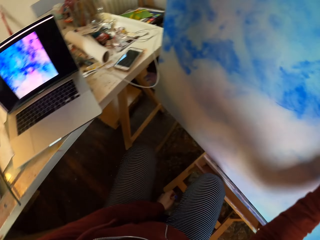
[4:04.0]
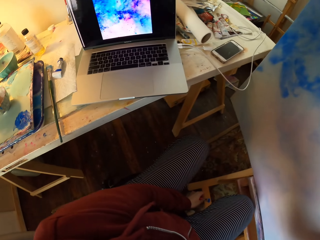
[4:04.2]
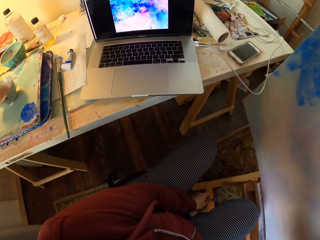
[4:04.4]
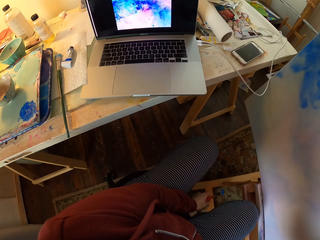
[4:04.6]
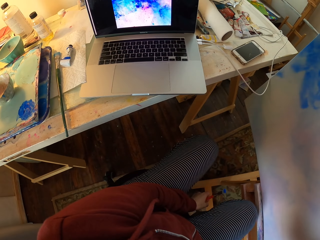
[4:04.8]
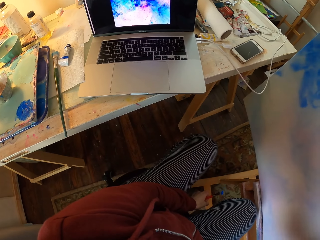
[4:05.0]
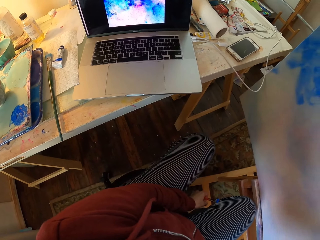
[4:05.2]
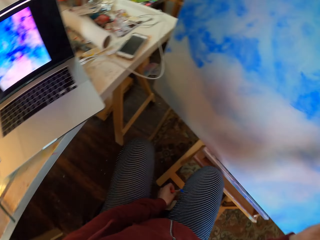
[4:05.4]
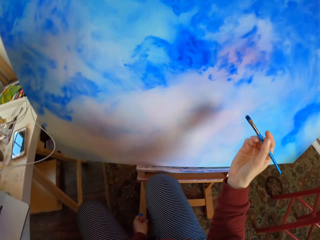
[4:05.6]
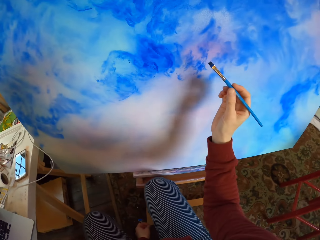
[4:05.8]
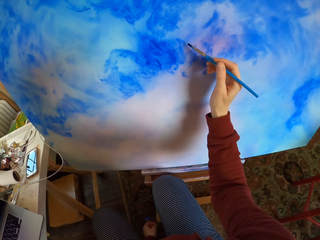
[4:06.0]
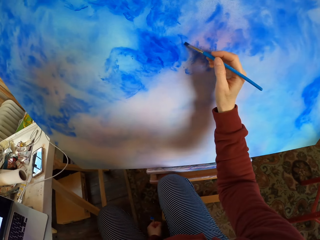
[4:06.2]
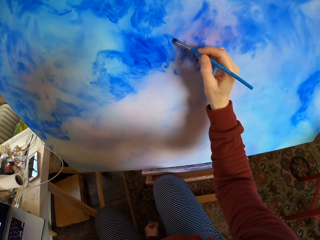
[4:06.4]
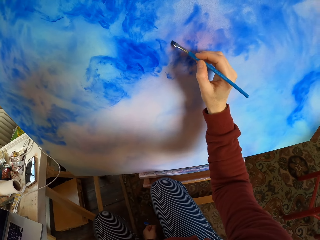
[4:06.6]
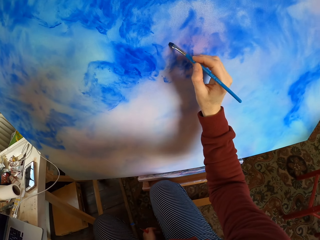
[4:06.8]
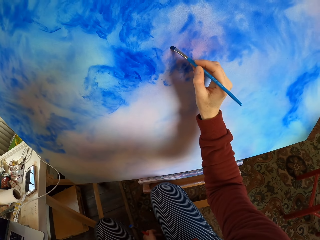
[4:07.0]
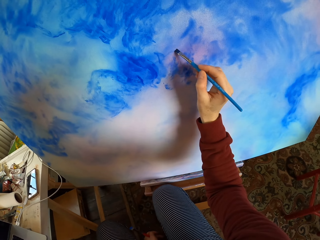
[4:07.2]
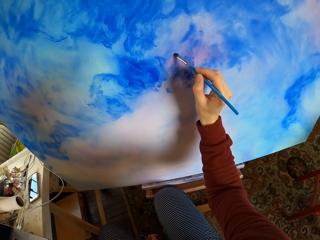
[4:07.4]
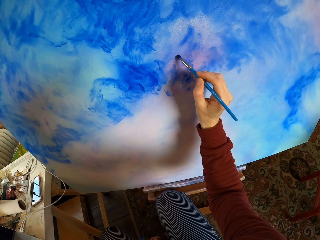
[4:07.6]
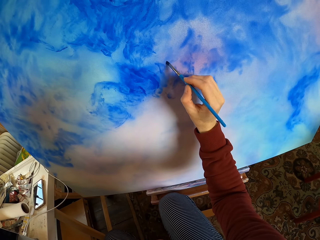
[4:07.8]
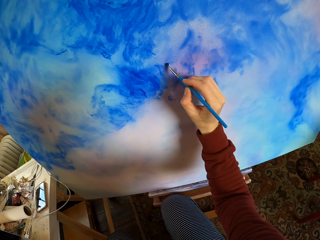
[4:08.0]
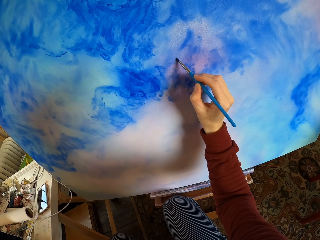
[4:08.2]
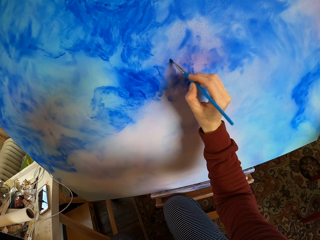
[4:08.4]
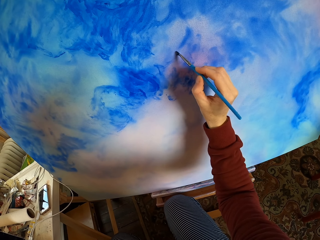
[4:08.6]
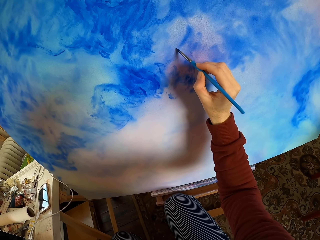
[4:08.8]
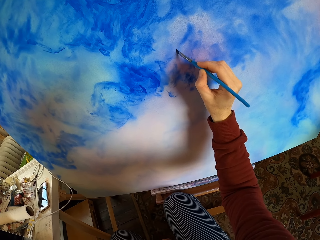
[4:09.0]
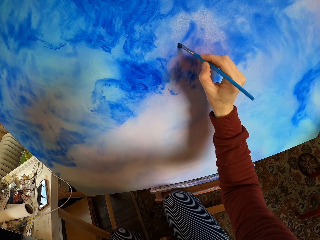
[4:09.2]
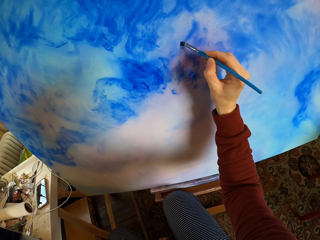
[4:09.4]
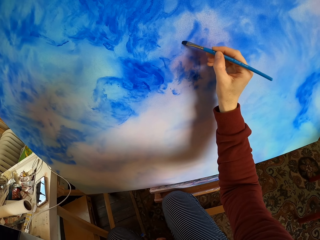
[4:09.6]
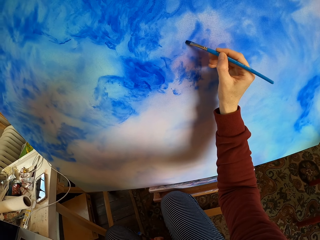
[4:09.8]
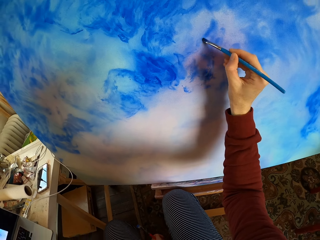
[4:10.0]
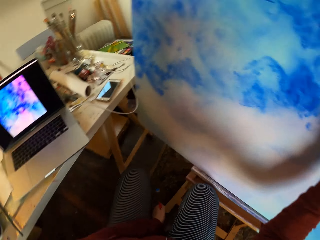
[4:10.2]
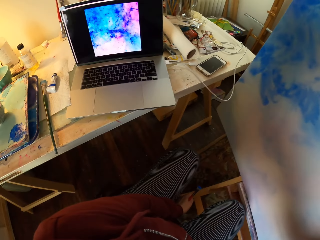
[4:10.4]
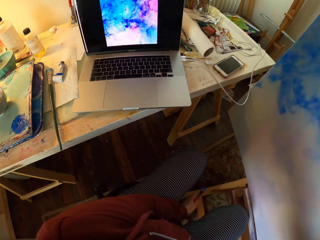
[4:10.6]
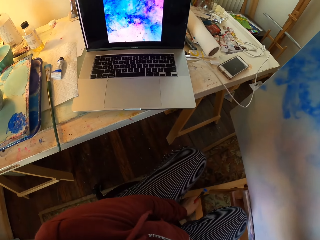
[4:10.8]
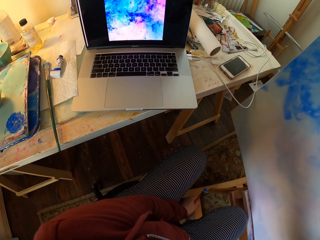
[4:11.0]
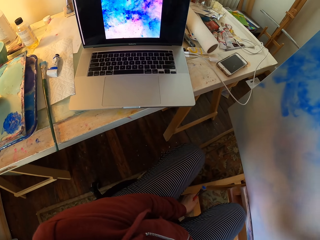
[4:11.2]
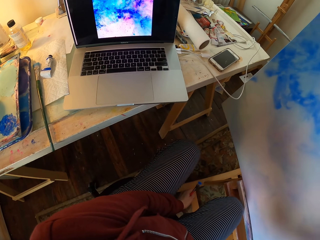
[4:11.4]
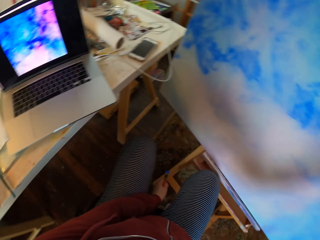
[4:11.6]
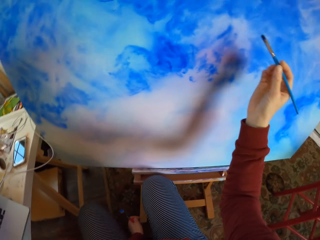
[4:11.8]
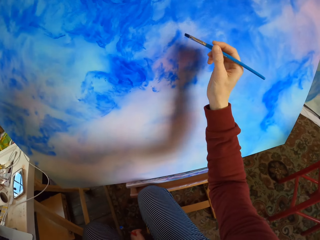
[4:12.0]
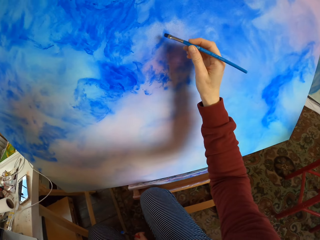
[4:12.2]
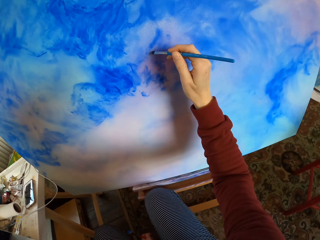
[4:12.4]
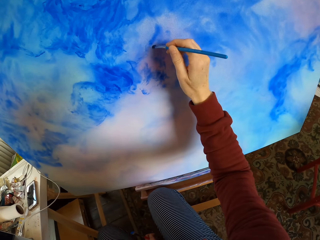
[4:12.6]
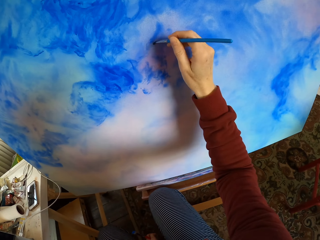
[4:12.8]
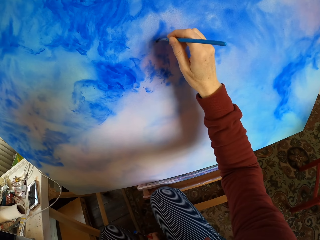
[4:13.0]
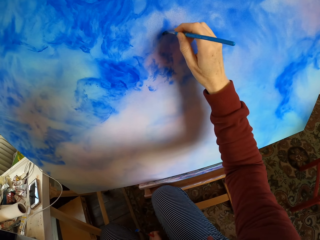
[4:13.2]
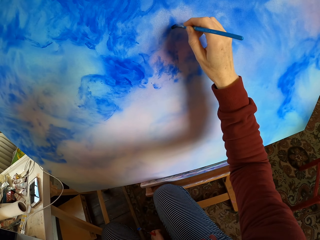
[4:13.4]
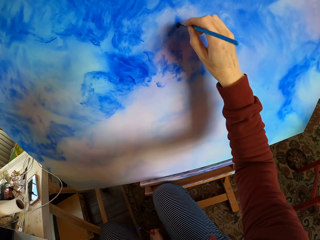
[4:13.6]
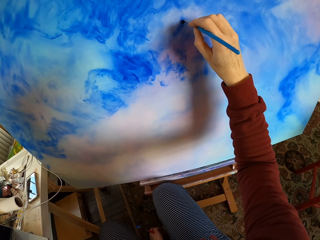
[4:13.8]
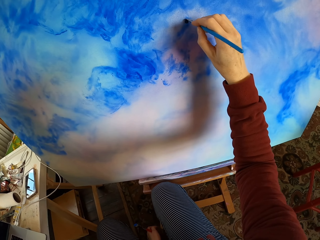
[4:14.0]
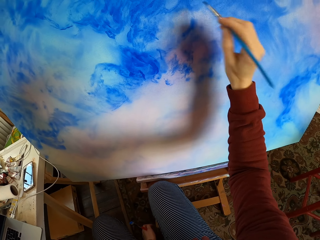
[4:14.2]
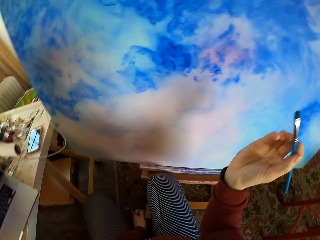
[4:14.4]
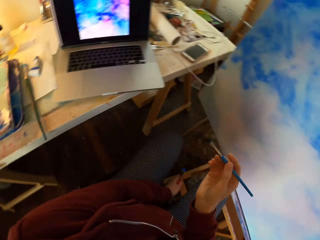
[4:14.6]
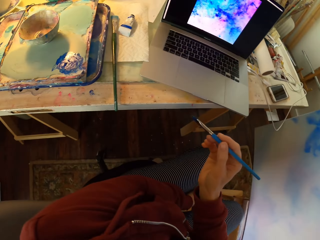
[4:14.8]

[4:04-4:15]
The camera wearer looks at the laptop. They paint the decoration. They look at the laptop. They paint the decoration.

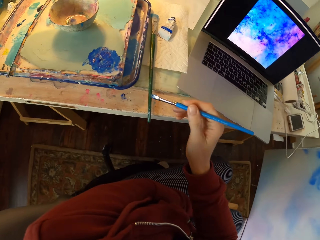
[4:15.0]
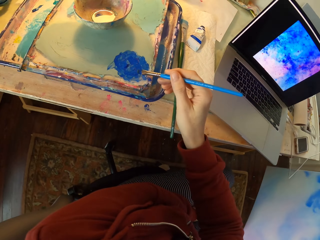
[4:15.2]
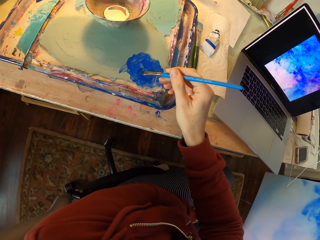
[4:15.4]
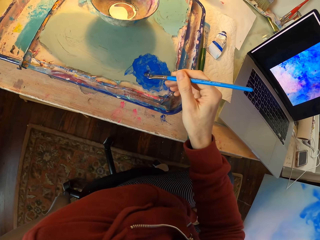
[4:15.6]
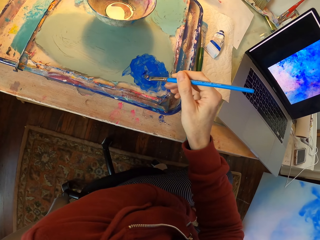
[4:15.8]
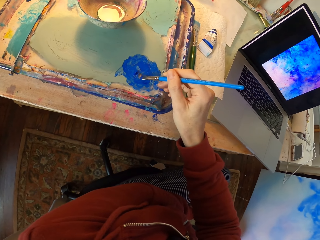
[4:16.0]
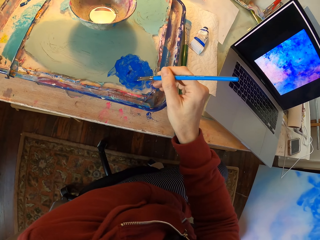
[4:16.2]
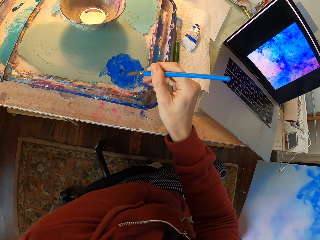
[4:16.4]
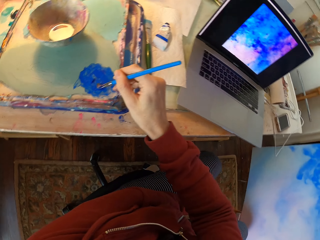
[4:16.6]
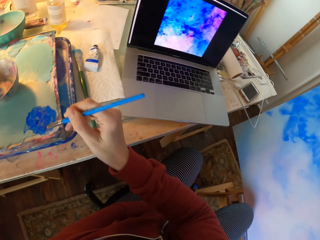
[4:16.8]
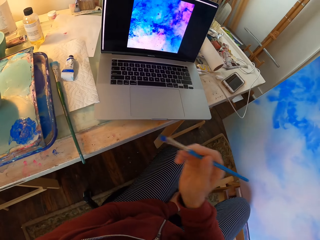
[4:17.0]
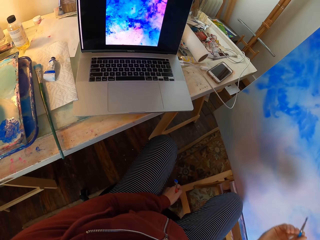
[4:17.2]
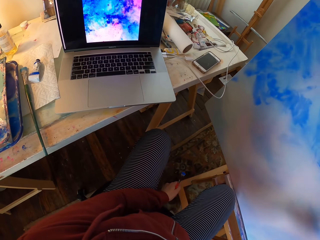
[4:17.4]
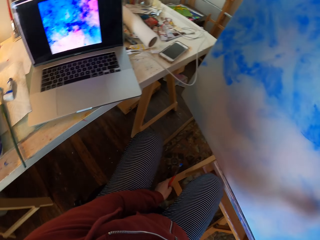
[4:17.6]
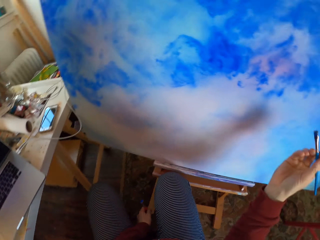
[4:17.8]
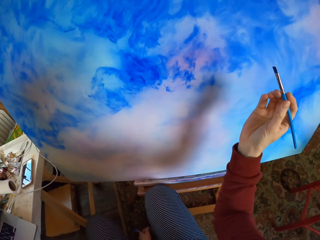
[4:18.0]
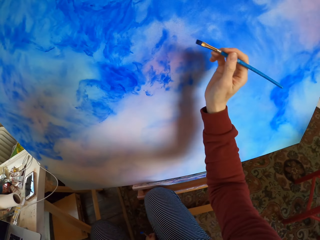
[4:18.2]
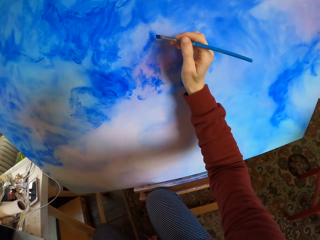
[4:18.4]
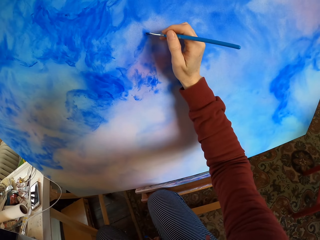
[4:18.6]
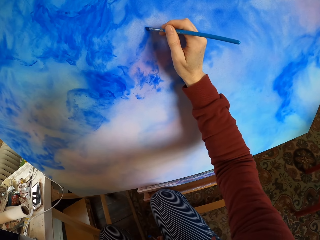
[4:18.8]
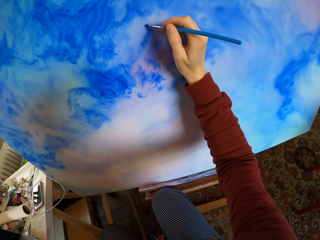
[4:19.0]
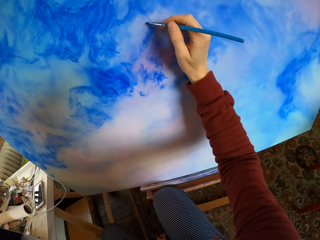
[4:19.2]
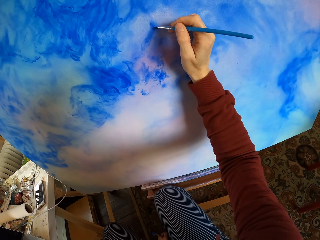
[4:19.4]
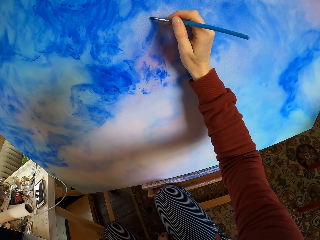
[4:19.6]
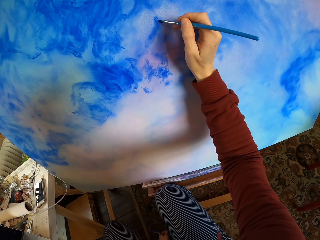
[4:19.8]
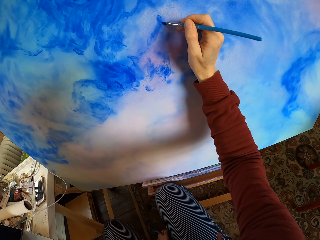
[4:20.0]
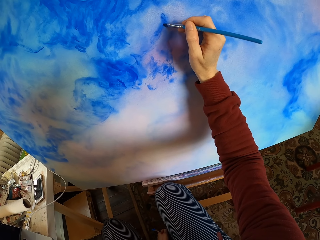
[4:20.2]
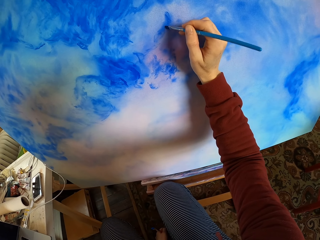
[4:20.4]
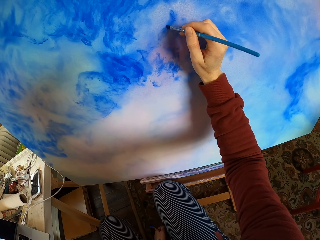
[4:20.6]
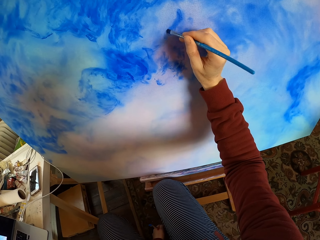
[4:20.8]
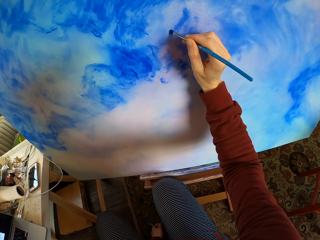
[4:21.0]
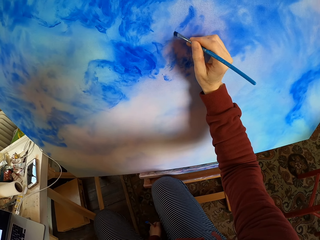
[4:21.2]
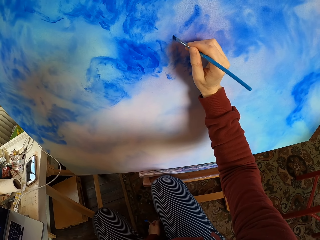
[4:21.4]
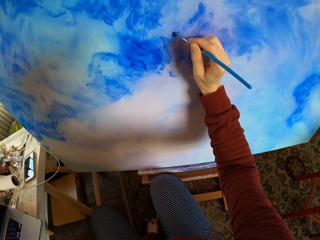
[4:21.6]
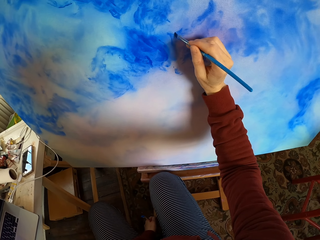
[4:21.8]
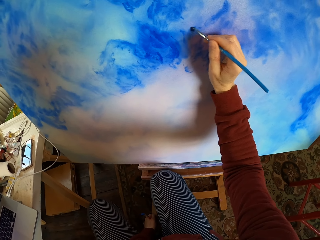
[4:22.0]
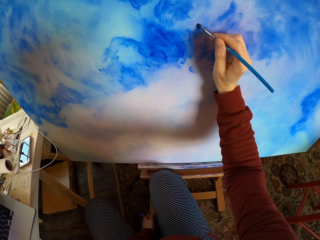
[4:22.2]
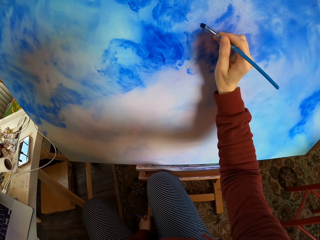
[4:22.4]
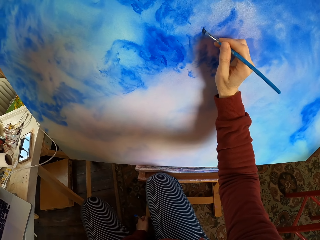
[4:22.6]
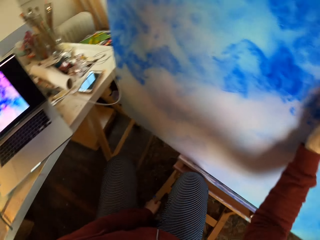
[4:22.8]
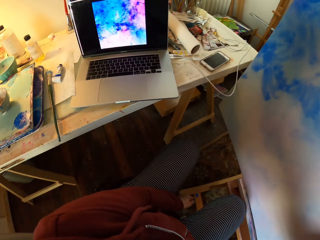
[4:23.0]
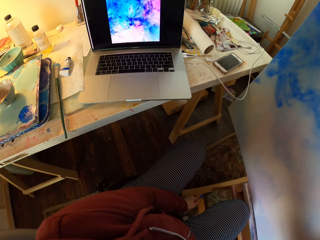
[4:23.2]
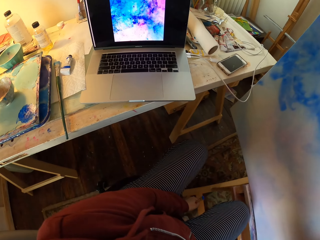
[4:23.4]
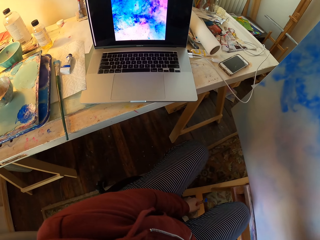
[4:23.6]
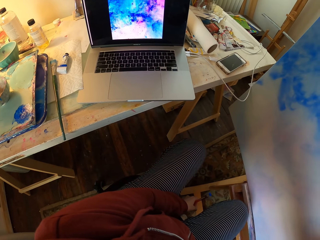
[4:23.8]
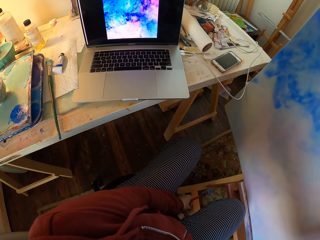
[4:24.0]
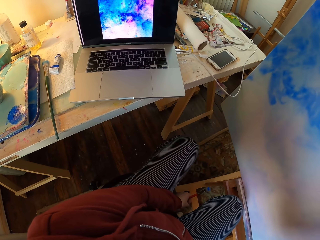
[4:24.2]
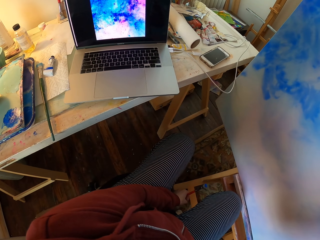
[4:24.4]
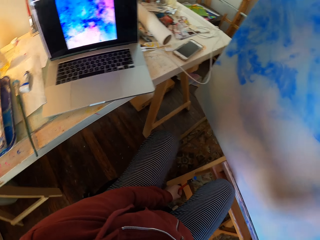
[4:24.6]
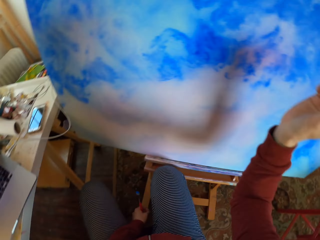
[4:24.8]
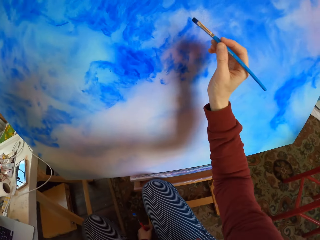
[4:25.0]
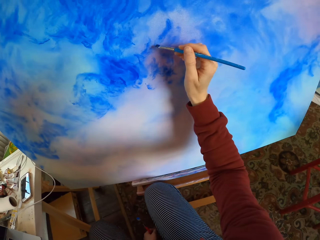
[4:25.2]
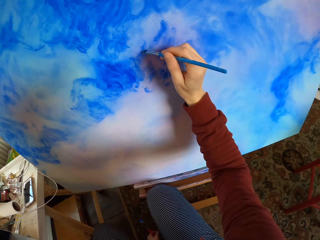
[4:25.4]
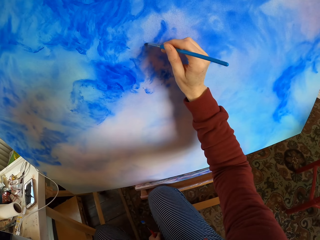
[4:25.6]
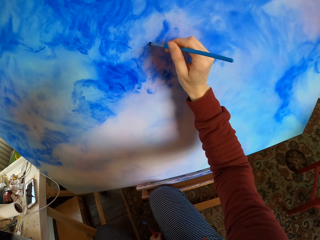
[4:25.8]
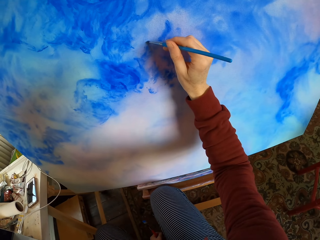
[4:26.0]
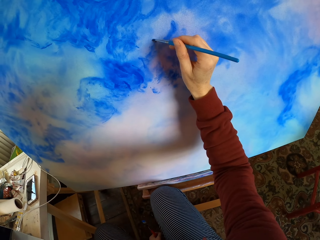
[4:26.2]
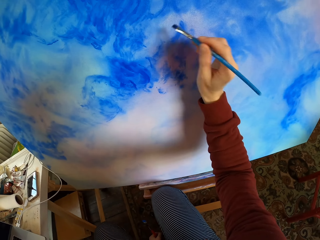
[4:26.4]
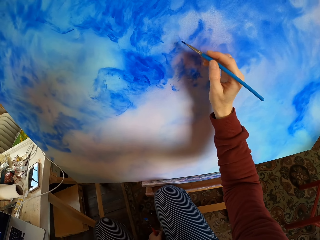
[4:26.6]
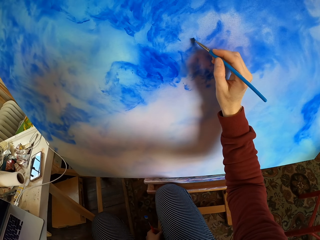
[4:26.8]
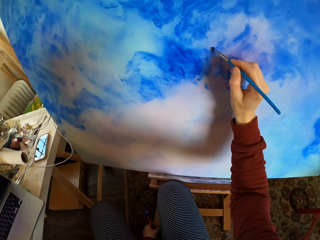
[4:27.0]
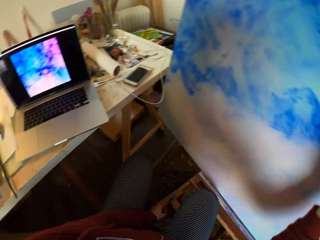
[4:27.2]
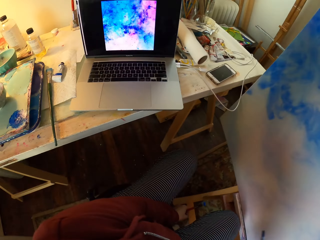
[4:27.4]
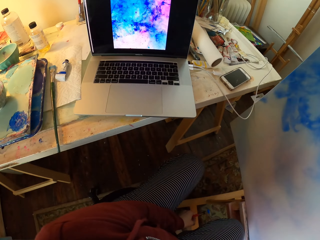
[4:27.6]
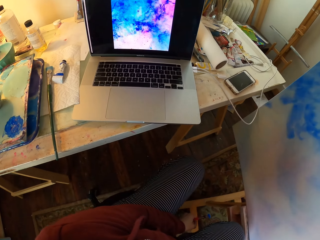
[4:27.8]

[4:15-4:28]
The camera wearer dips the brush into the paint can. They apply the paint on the brush. They hold the brush. They paint the decoration. They look at the laptop. They paint the decoration.
